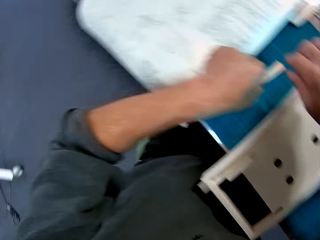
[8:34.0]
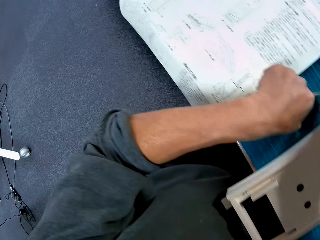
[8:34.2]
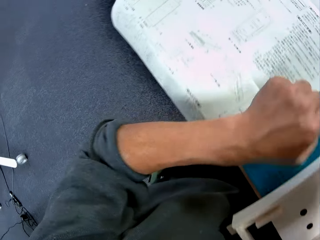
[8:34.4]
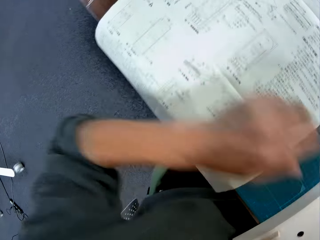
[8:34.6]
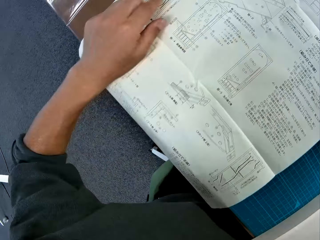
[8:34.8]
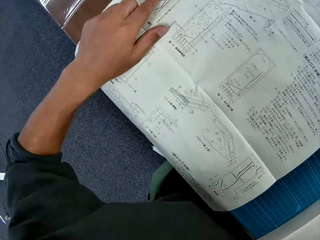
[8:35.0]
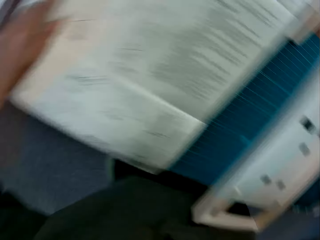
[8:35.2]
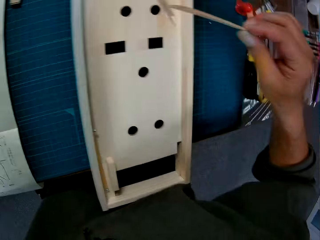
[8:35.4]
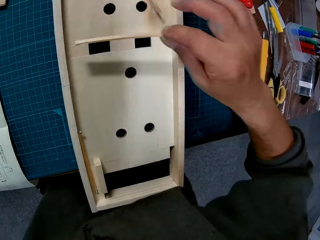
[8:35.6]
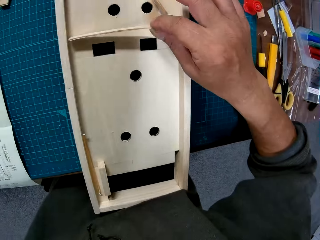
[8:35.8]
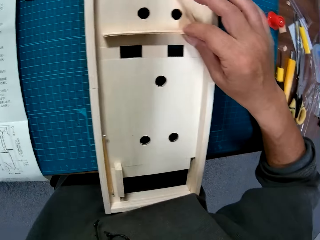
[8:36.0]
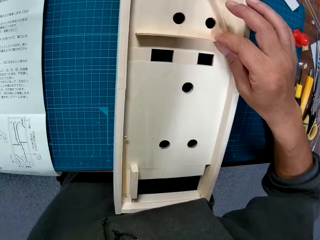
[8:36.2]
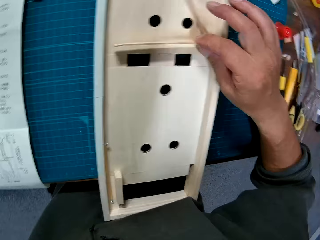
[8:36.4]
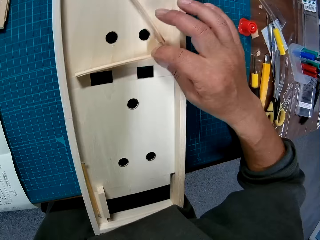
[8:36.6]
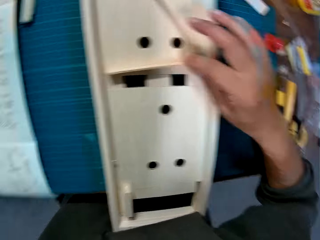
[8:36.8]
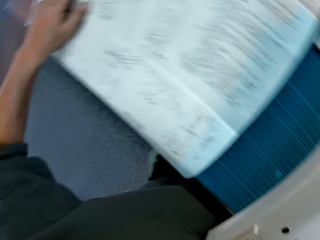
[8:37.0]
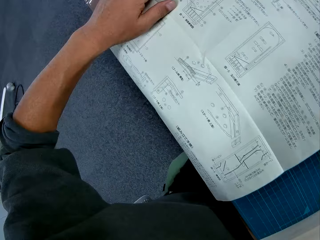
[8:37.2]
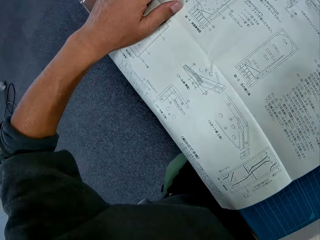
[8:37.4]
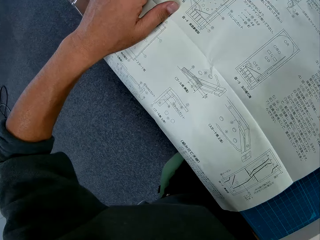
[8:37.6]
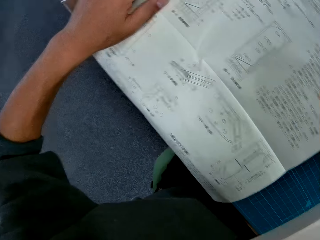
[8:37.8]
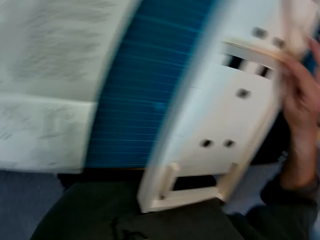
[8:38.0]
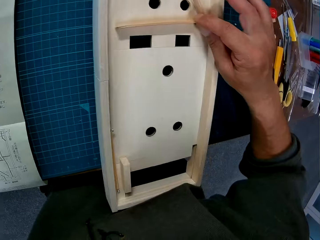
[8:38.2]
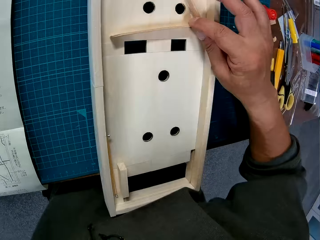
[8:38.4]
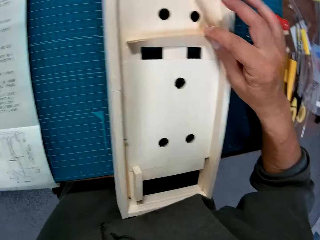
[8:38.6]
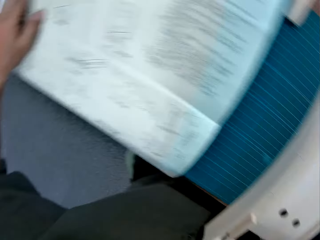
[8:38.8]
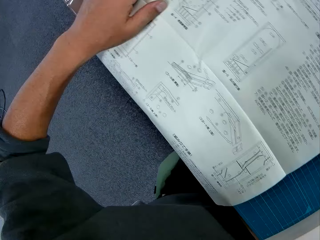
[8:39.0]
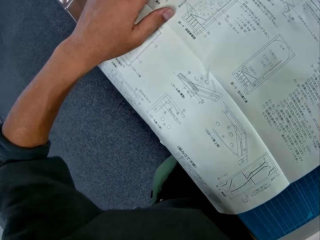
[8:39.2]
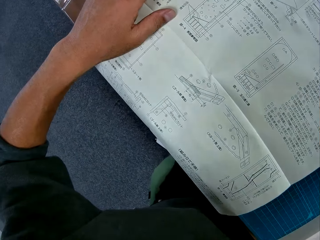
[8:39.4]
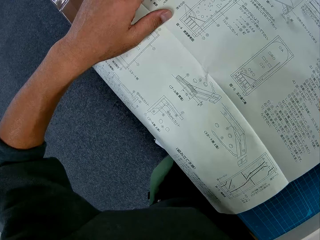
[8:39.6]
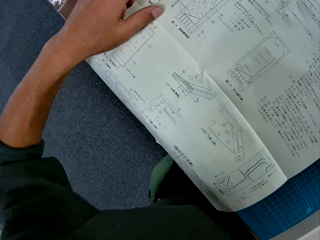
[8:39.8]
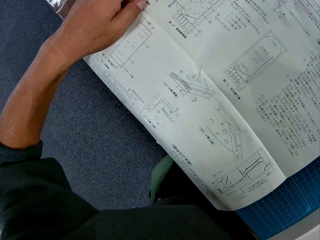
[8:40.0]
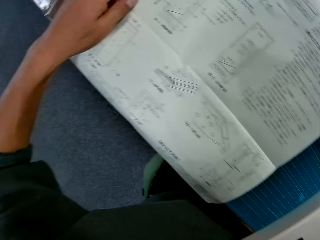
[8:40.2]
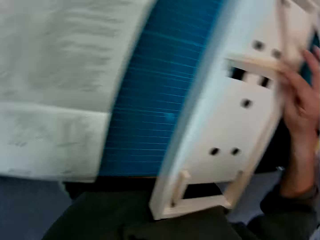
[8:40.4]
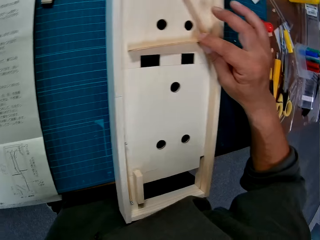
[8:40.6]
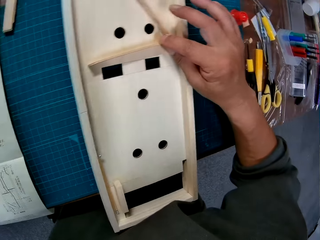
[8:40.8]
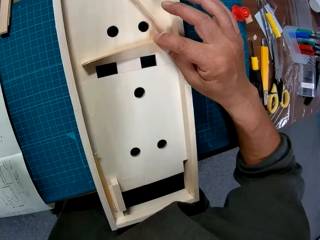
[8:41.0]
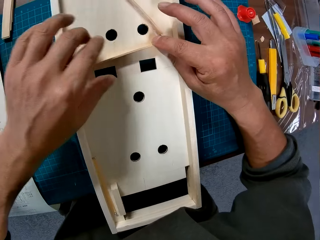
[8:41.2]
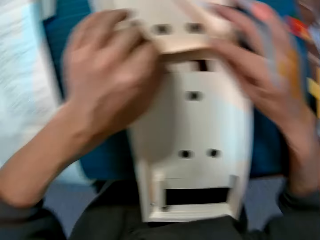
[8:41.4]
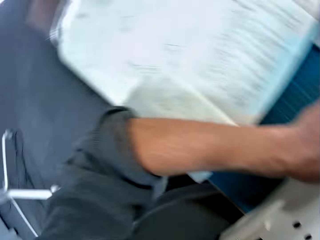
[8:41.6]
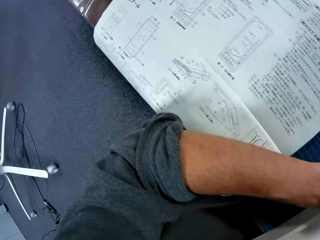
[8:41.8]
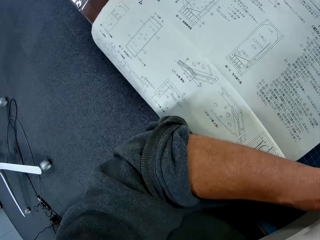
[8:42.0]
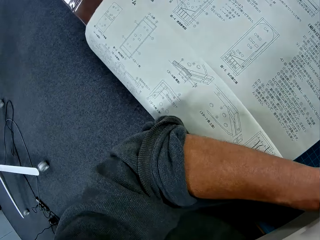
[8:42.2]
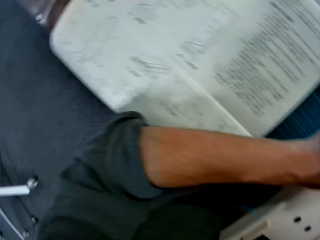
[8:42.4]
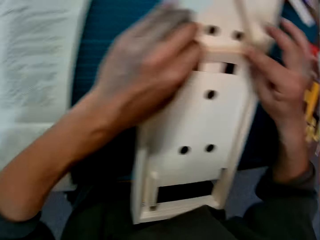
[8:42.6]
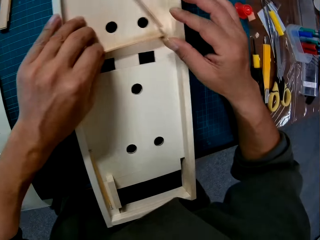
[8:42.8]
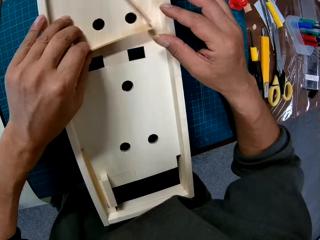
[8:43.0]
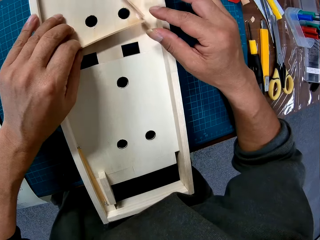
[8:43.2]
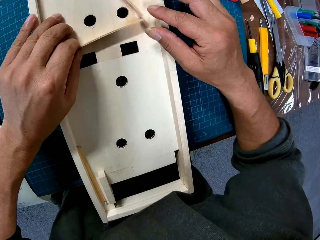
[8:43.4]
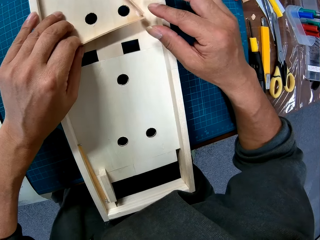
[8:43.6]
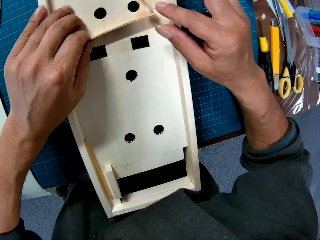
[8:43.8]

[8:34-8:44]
The camera wearer picks up a stick from the table with his left hand. He places the stick in the component with his right hand. He reads a page.

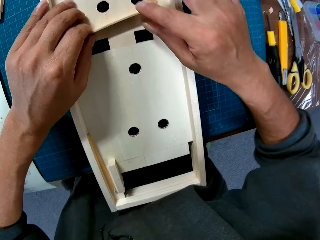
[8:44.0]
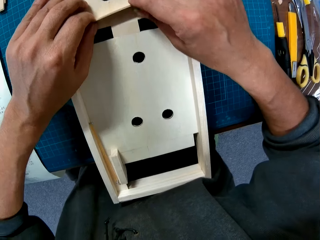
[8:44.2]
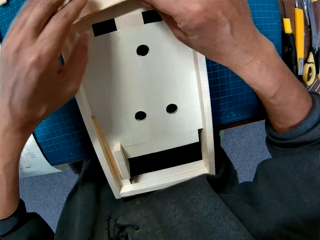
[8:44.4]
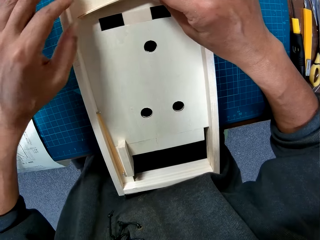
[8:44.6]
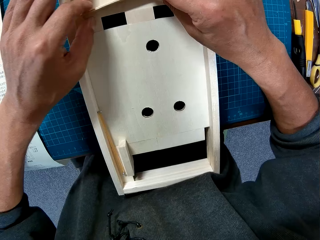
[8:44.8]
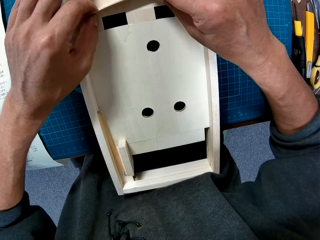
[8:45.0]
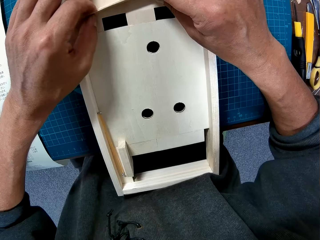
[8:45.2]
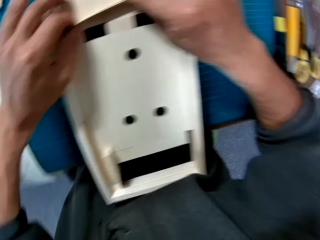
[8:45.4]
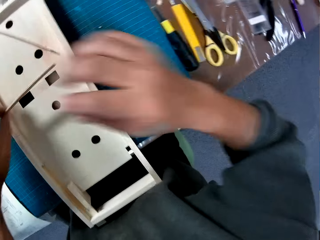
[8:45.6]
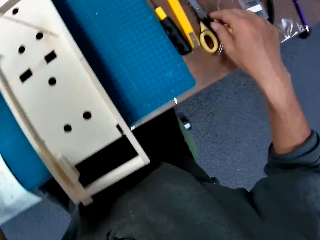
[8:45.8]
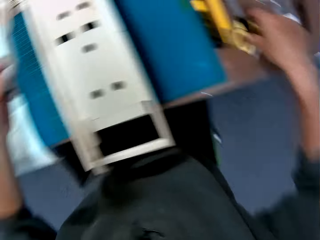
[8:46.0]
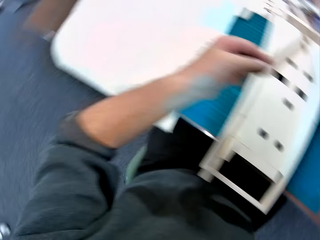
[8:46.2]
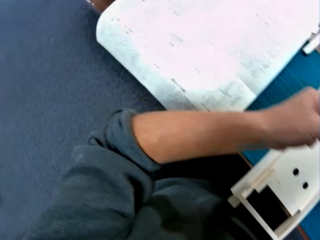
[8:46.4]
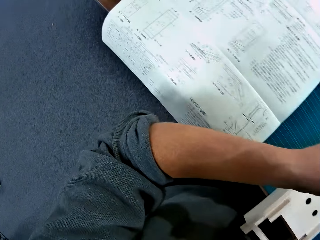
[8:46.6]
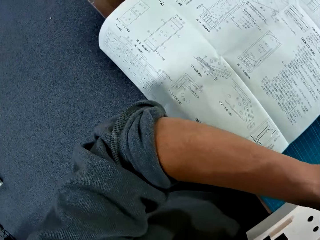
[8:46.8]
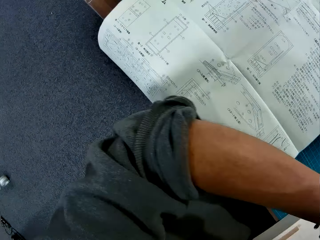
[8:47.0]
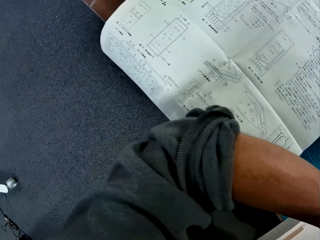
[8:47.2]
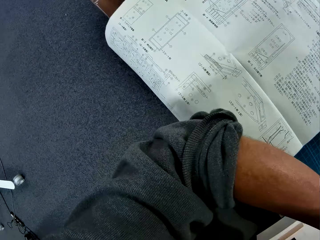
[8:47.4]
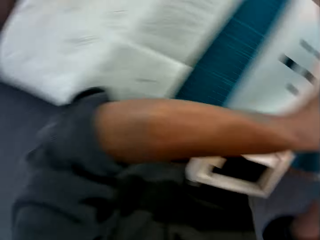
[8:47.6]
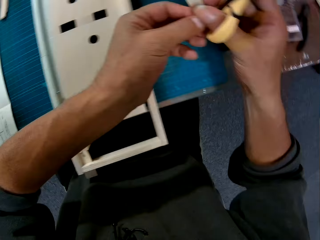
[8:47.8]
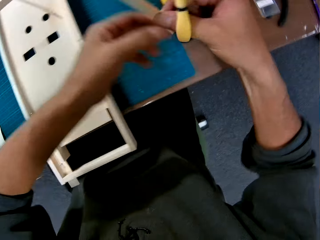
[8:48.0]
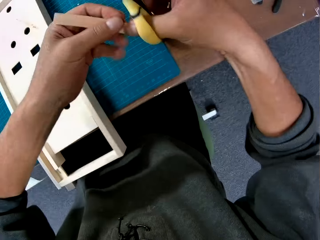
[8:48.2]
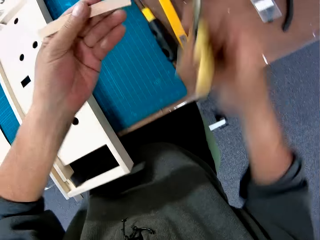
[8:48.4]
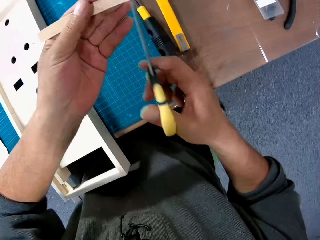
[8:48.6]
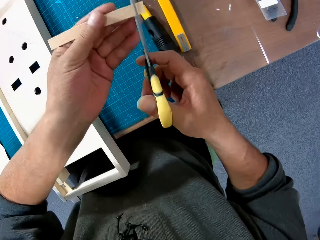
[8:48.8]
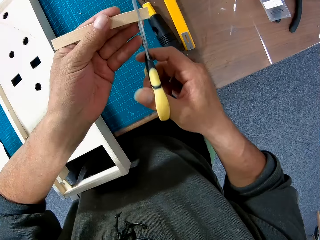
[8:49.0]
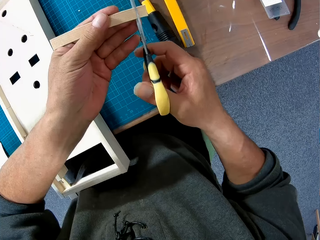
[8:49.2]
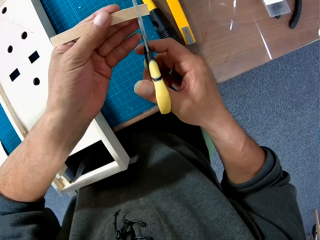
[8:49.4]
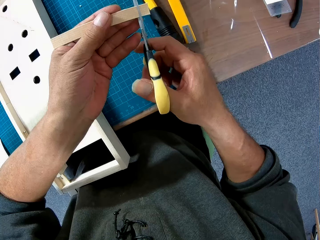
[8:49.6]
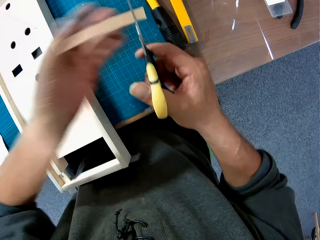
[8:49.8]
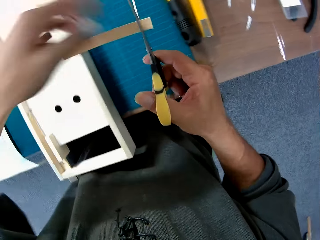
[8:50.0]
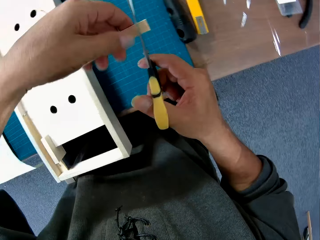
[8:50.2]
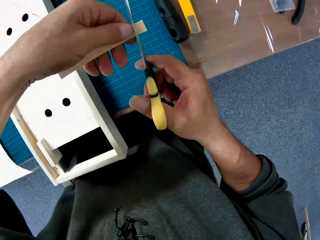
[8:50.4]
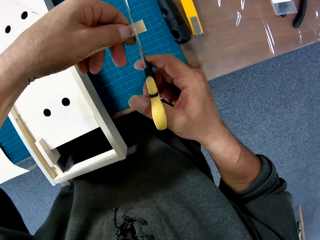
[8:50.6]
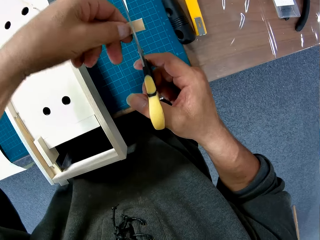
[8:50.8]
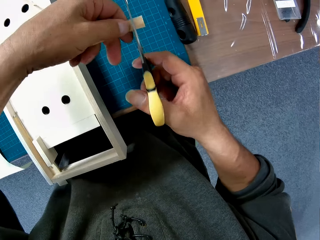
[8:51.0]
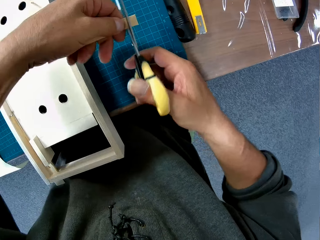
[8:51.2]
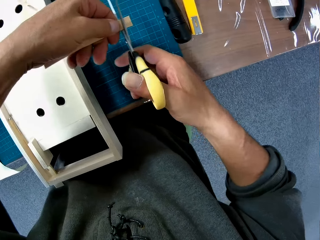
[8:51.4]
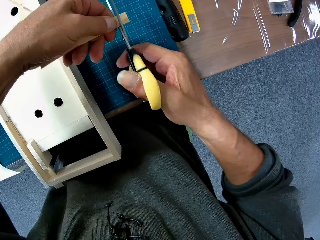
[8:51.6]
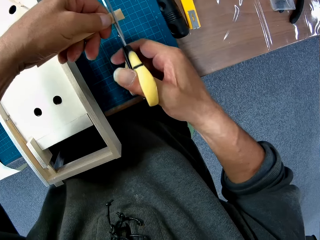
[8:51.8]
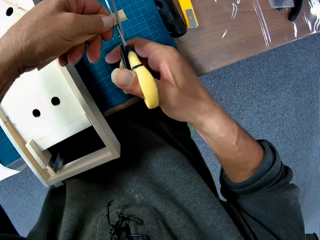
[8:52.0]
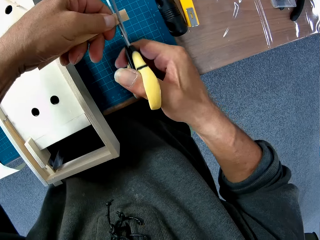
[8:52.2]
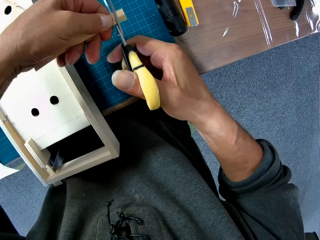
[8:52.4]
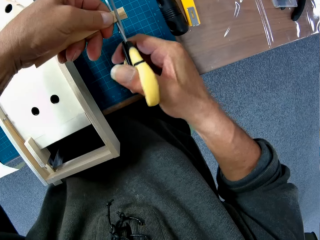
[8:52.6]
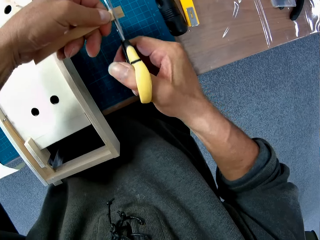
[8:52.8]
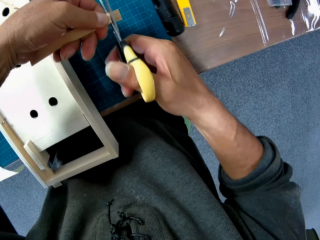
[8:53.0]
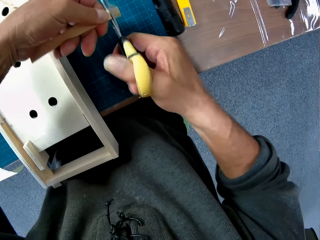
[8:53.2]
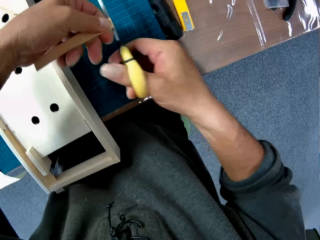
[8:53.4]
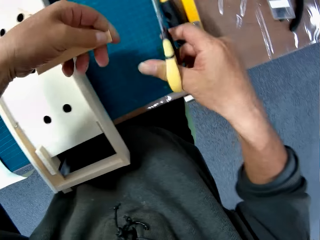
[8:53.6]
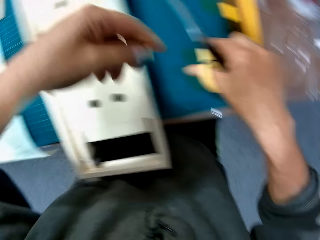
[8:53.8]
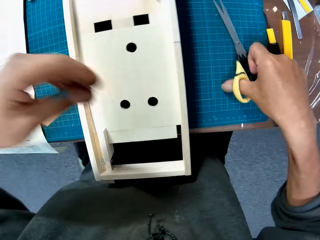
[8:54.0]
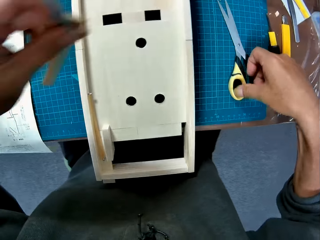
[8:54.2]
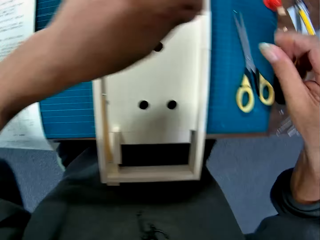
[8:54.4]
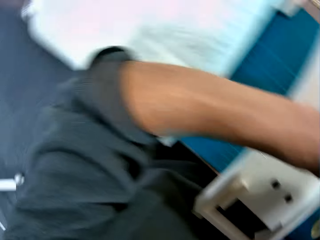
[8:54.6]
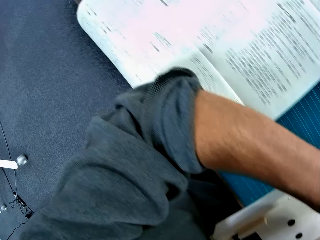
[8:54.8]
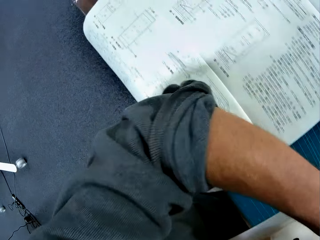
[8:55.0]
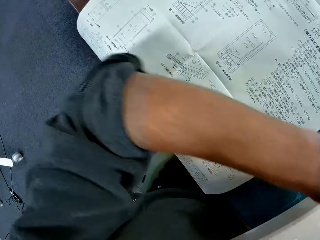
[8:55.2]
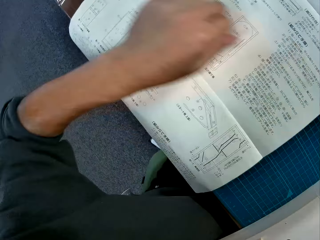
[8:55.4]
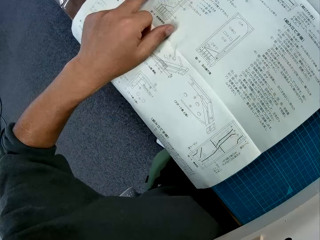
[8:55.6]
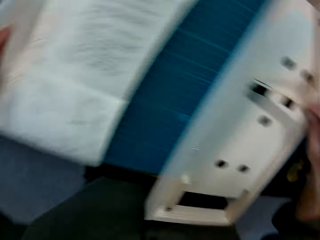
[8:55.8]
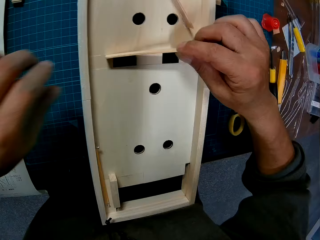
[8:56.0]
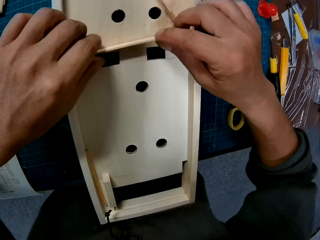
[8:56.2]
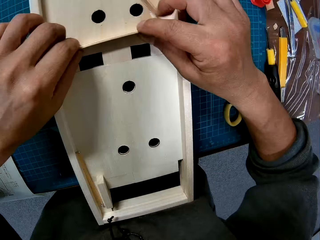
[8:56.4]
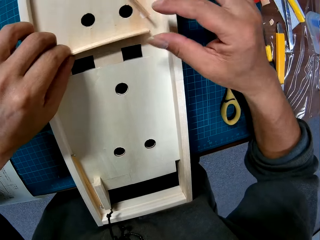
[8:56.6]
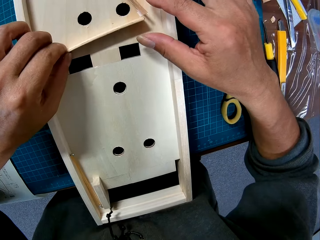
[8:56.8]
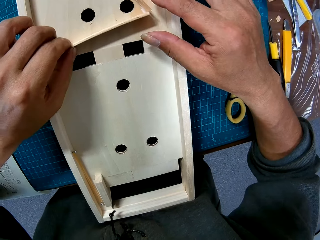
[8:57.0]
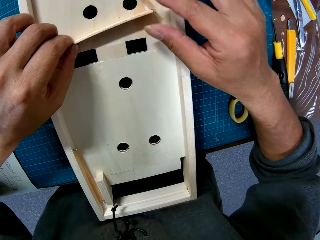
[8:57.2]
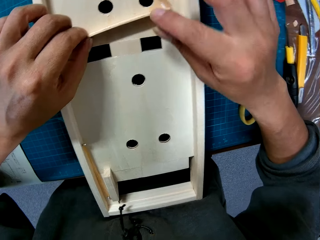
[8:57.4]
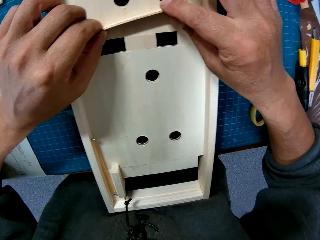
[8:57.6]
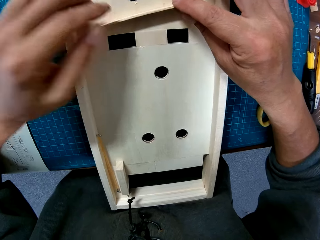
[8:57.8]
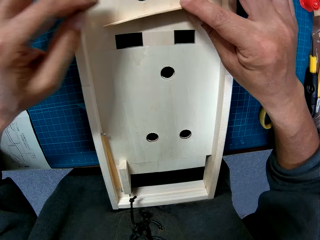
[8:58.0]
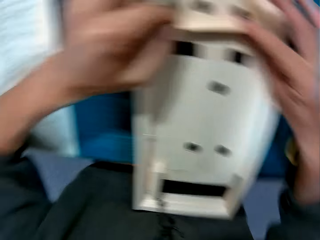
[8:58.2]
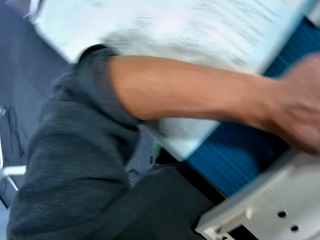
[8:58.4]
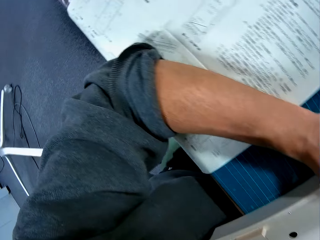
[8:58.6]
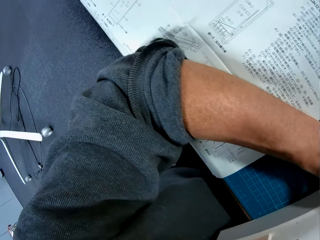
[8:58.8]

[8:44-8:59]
The camera wearer adjusts the stick or piece of wood in the frame with both hands. He holds the piece of wood with both hands, lifts the piece of wood off a wood model, and picks up the scissors with both hands. He cuts the stick with the scissors in his right hand. He drops the scissors on the table. He places the stick in the wooden component with both hands.
